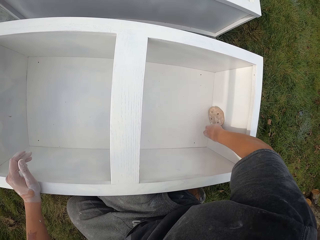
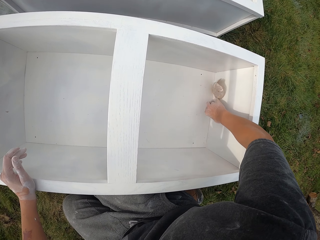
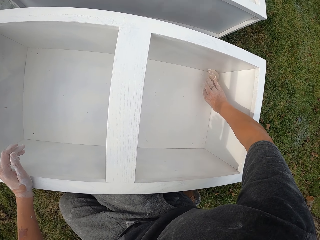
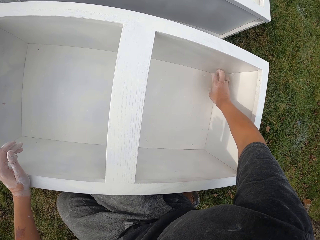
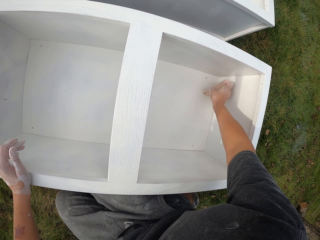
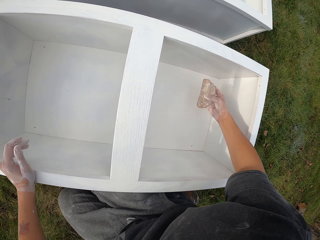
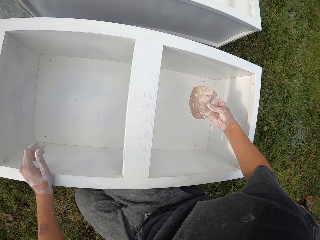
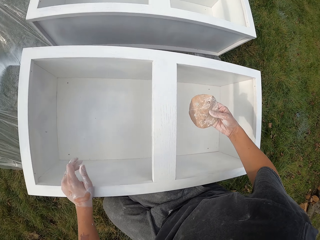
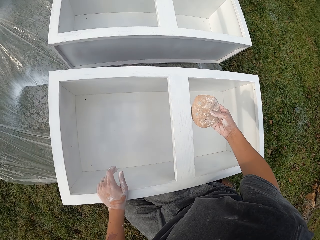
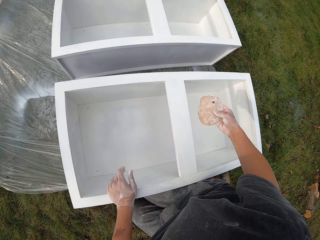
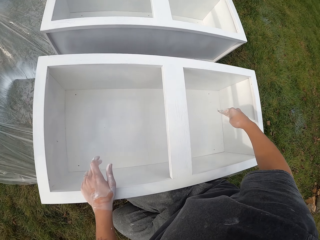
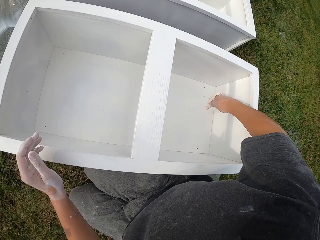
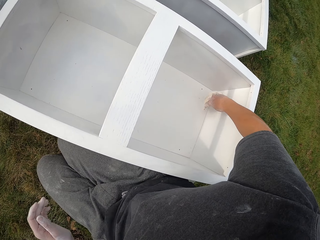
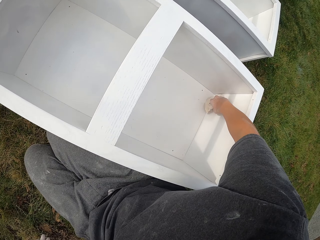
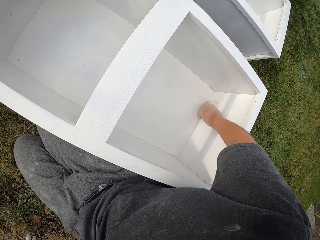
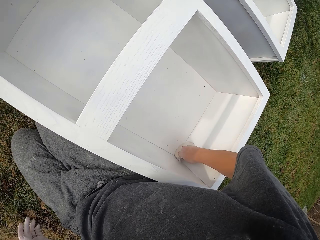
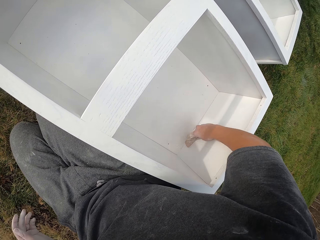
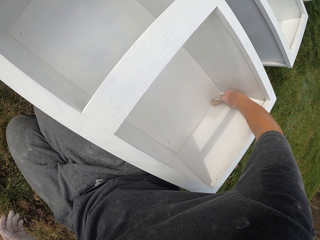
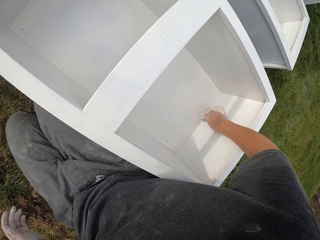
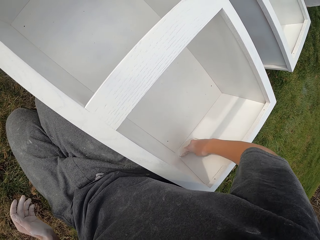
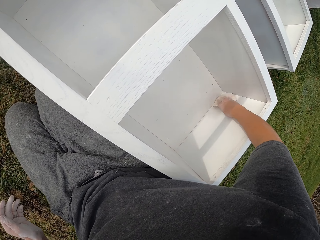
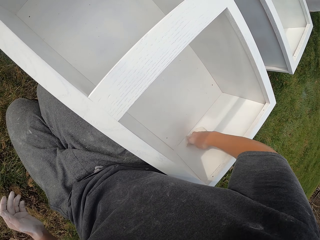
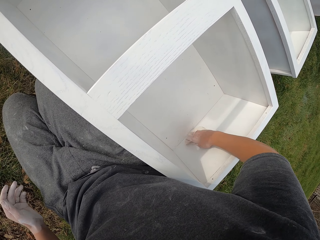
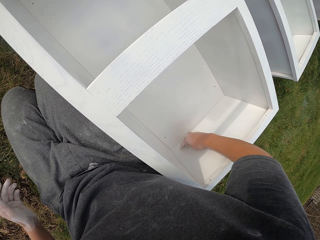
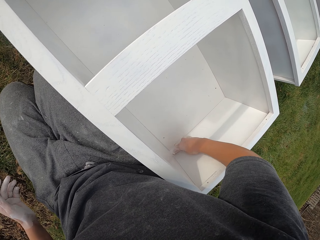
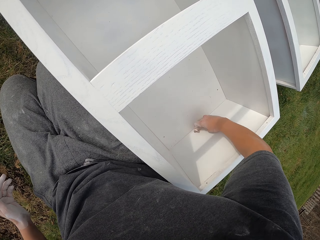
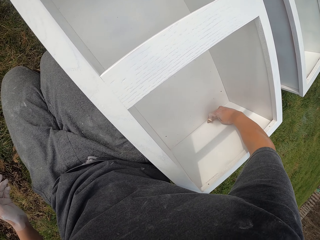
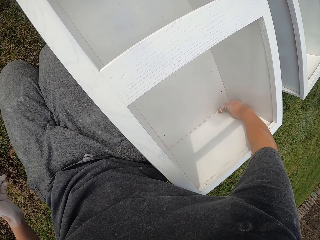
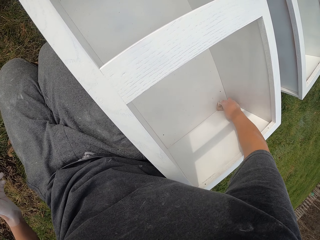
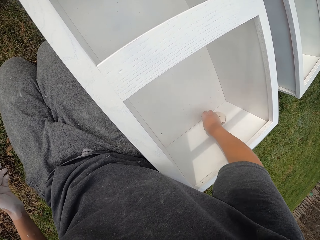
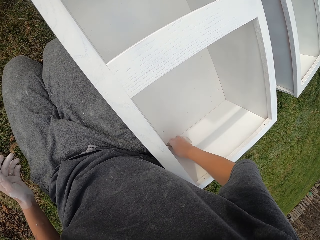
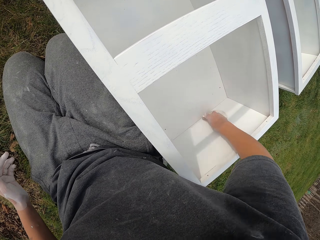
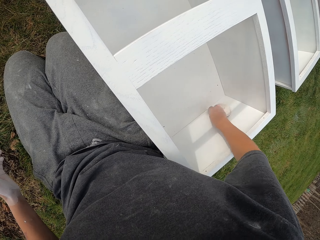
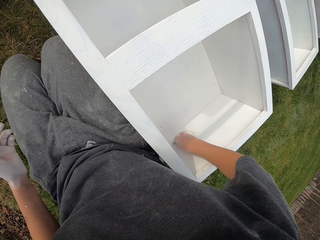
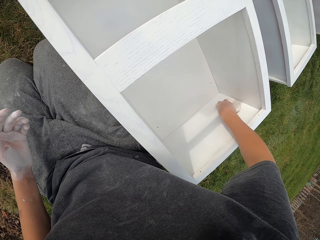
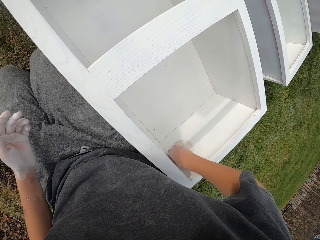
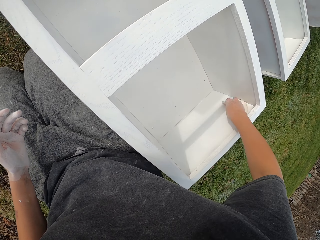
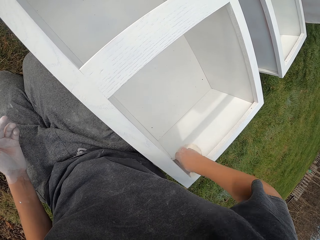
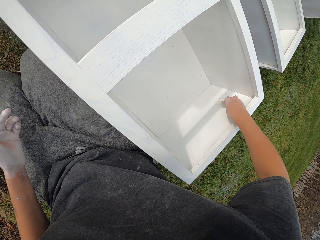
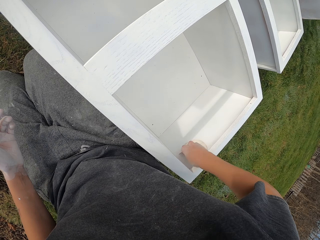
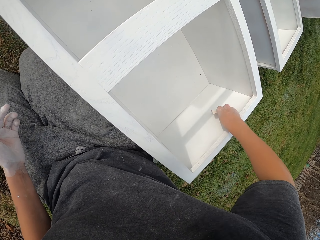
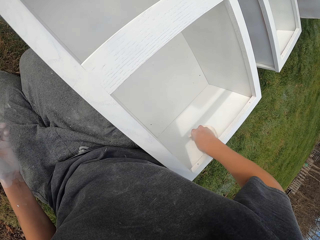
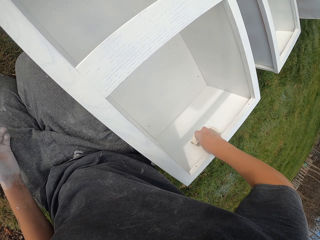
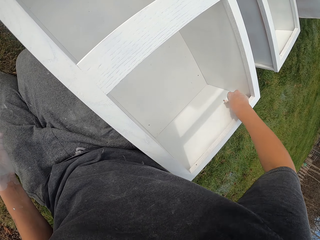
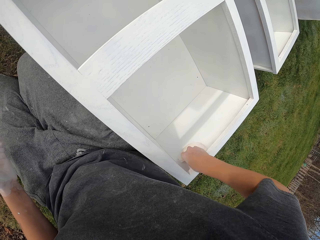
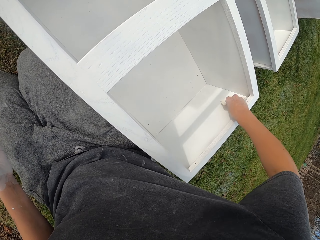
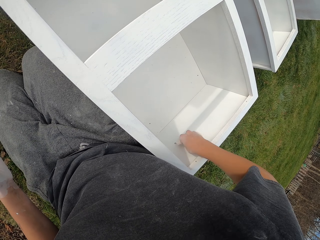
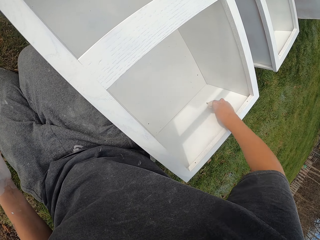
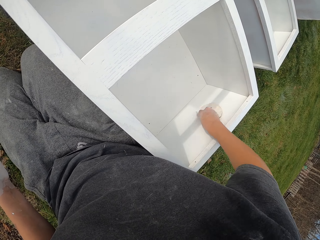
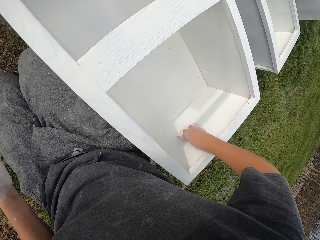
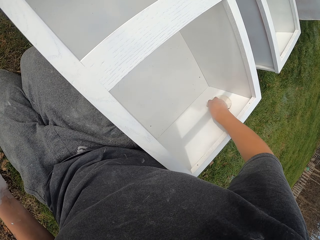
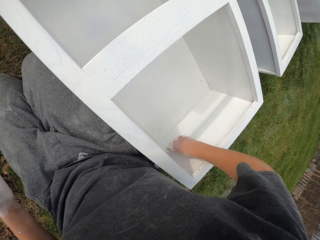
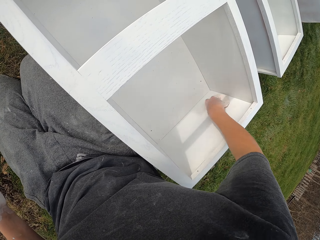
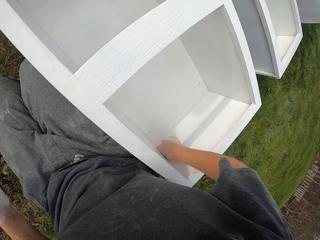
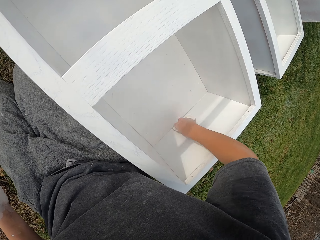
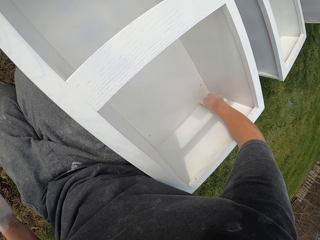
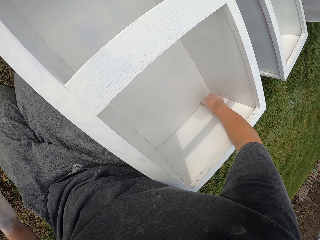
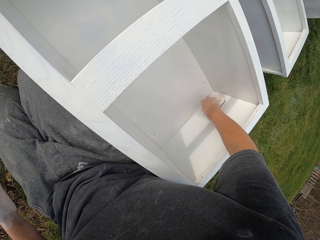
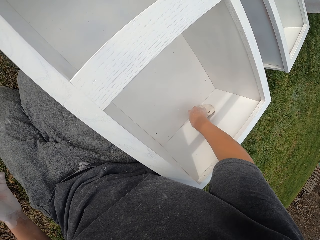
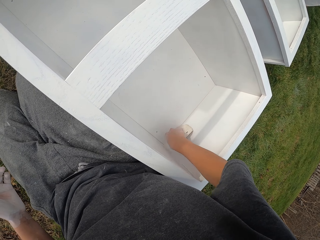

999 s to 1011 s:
The camera wearer lifts the sandpaper. They look at the sandpaper. They move the right hand. They smoothen the structure with the sandpaper.

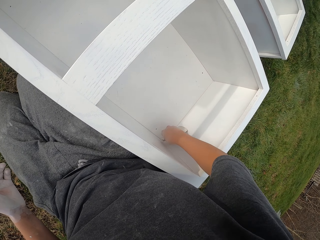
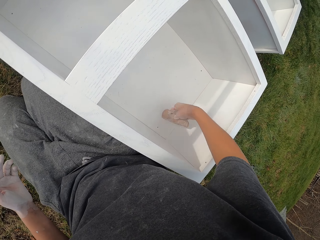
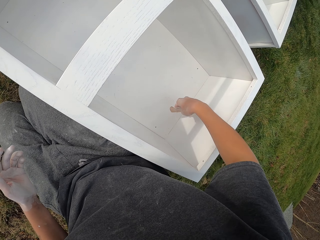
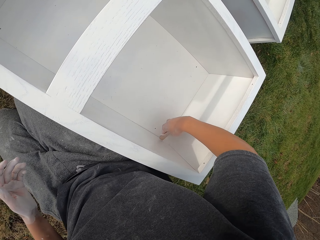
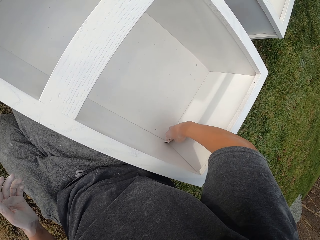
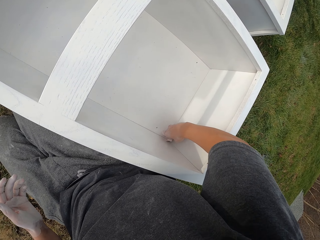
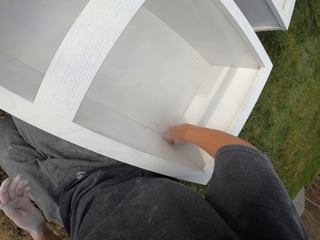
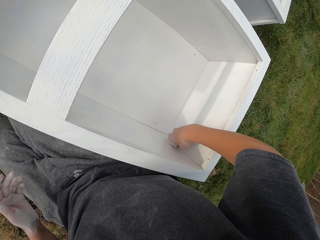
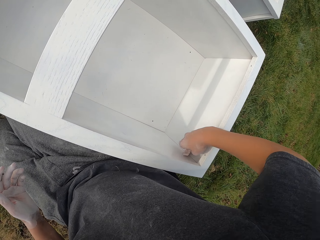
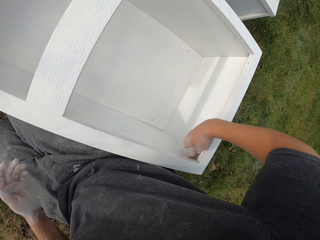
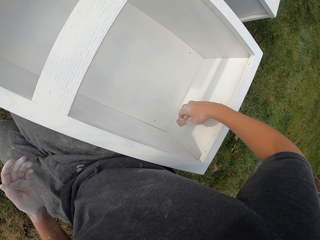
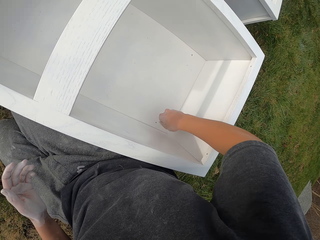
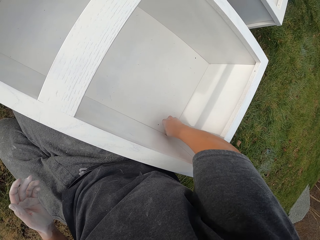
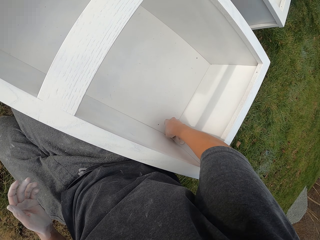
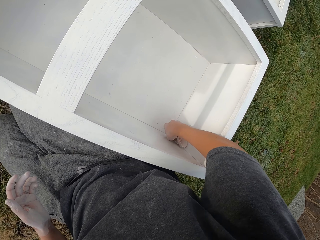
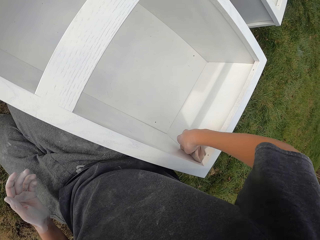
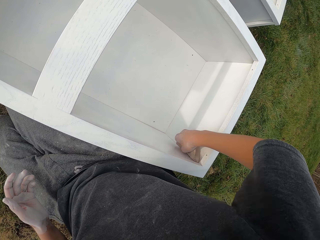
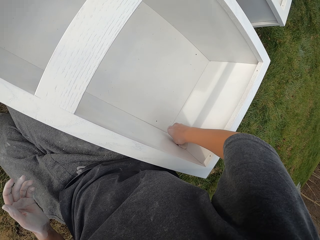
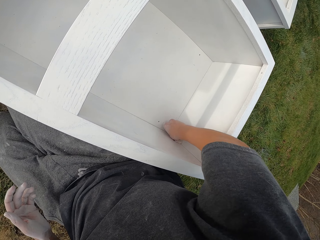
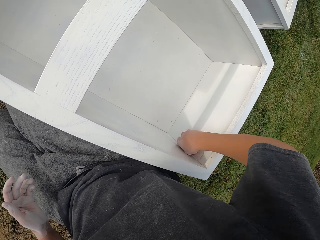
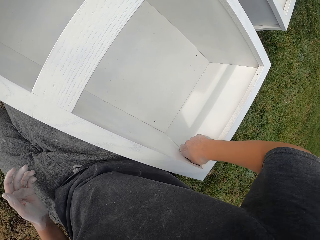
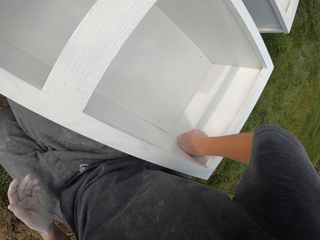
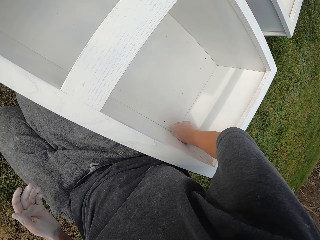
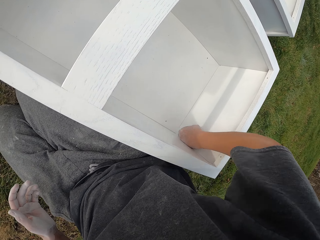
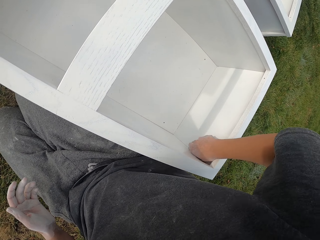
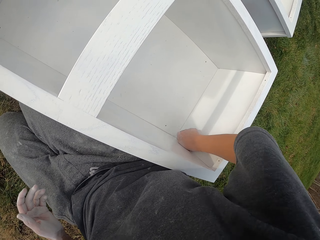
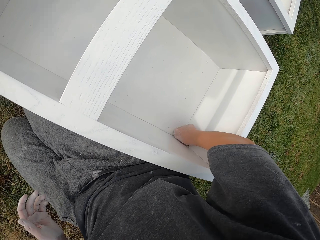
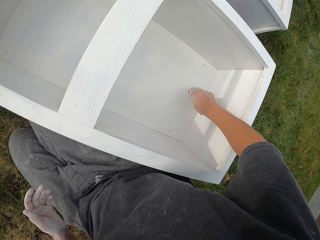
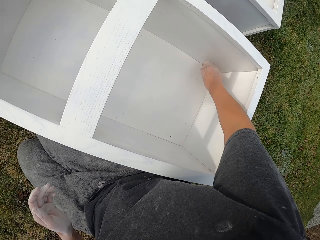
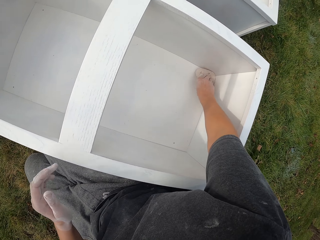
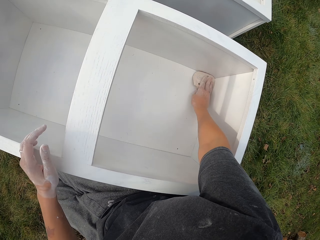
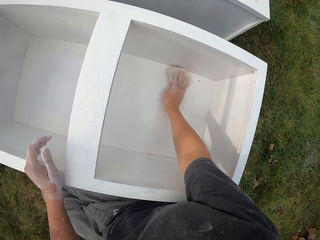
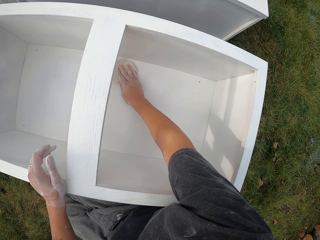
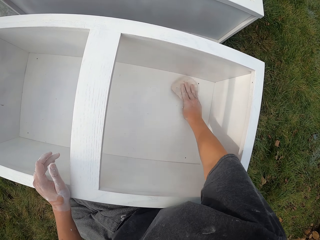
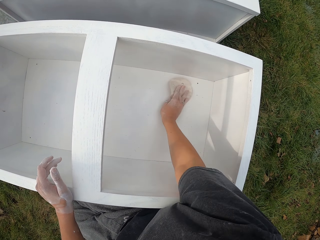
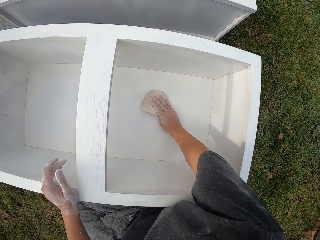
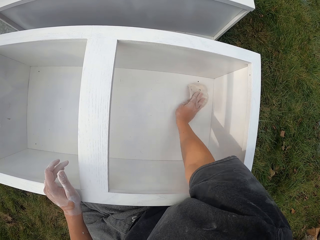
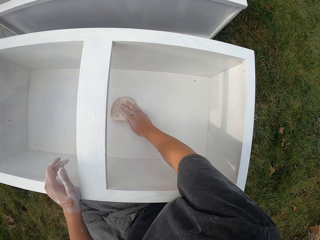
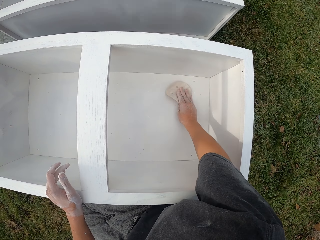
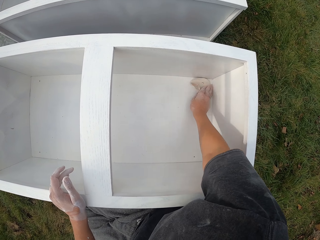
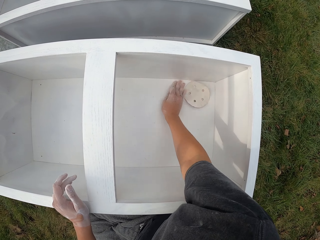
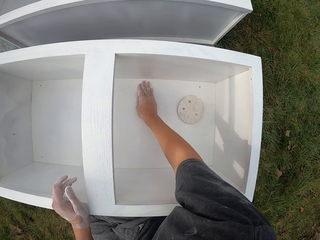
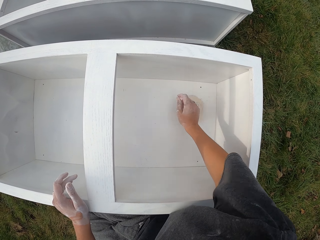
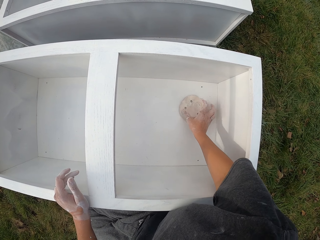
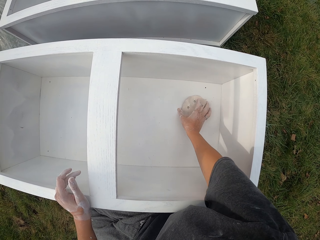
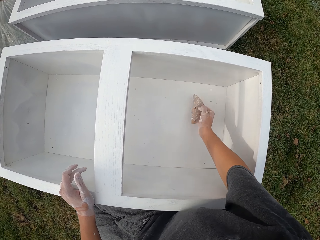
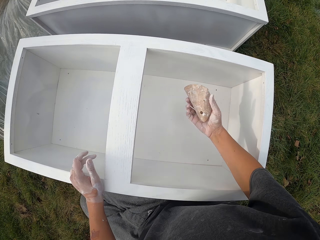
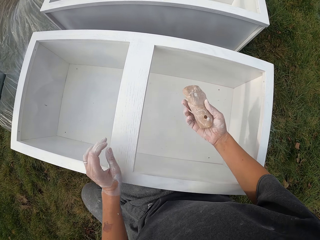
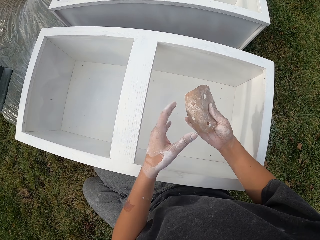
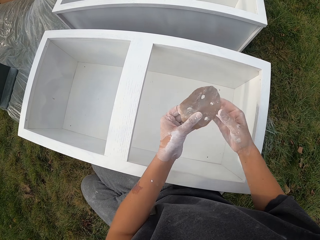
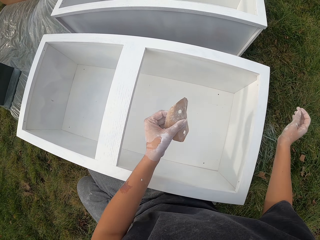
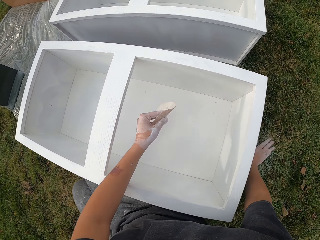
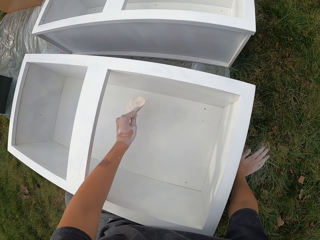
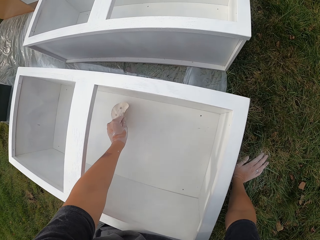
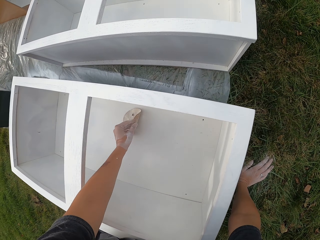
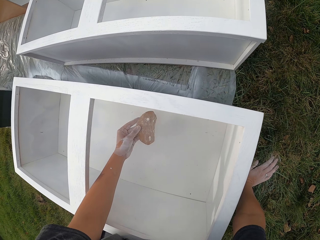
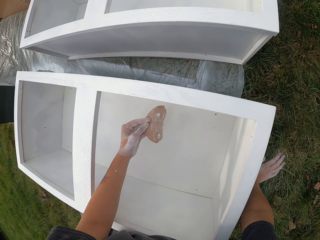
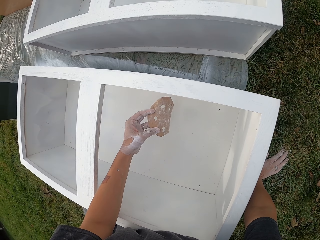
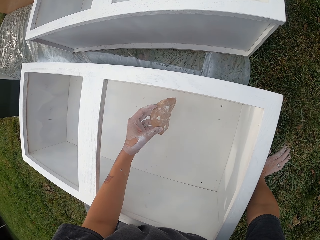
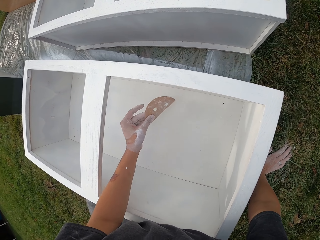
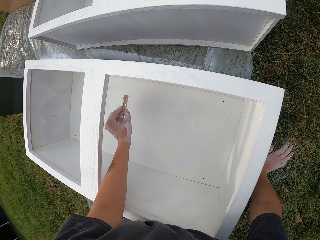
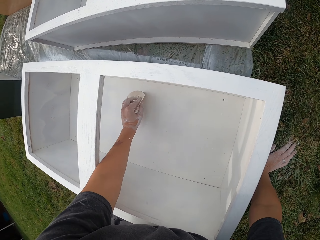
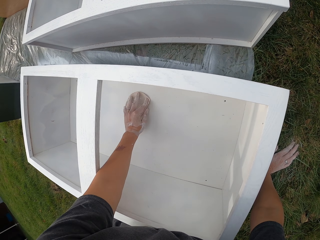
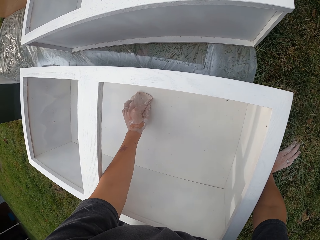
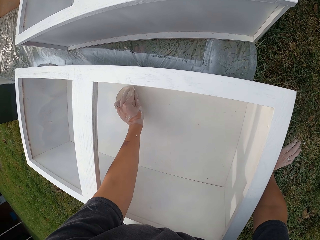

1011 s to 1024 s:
The camera wearer lifts the sandpaper. They look at the sandpaper. They transfer the sandpaper to the left hand. They move the left hand. They sand the drawer. They look at the sandpaper.
